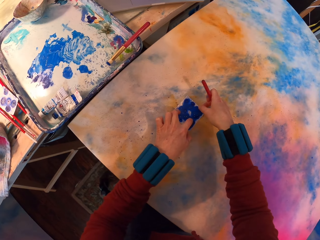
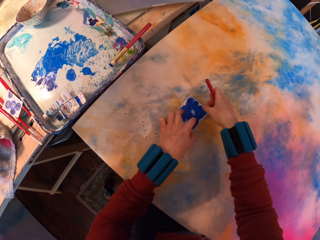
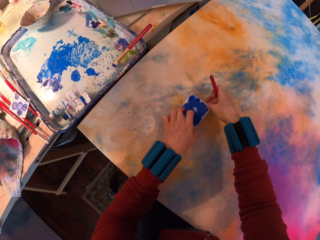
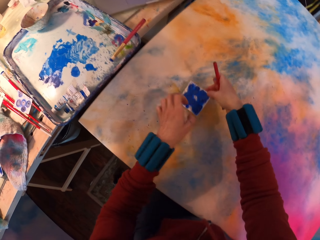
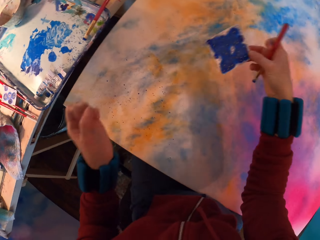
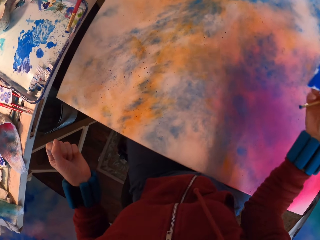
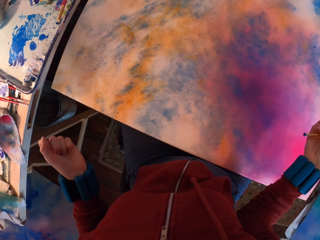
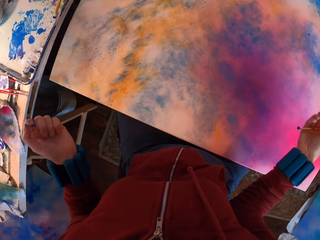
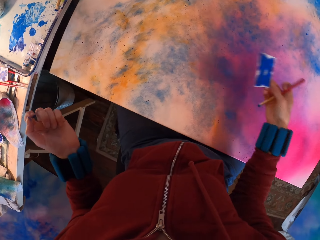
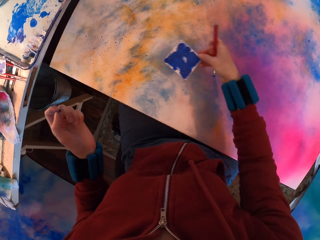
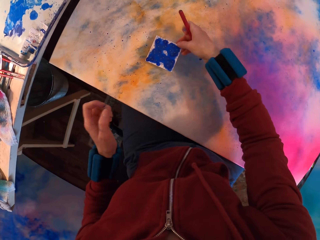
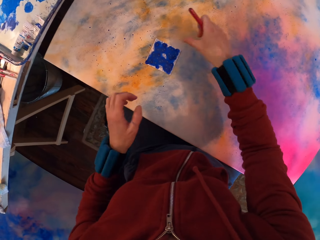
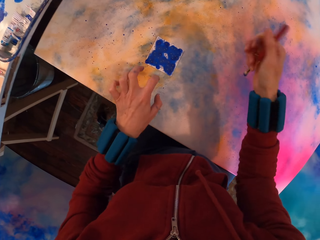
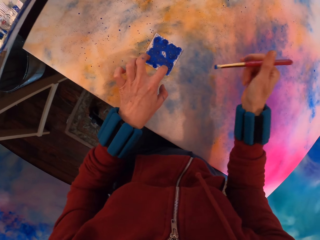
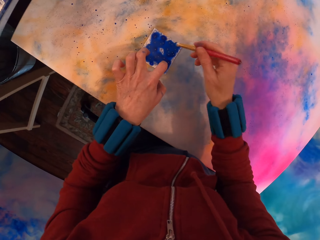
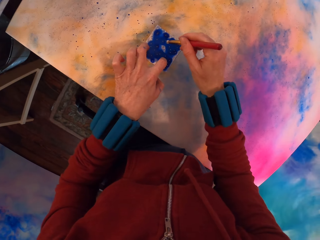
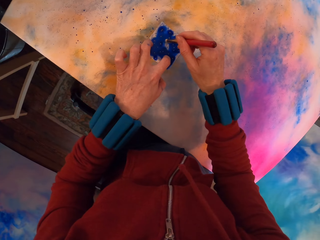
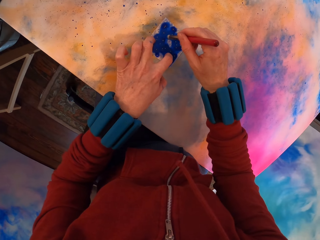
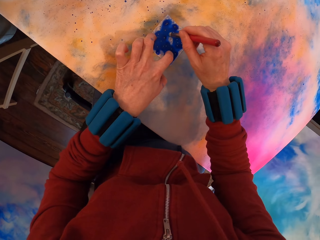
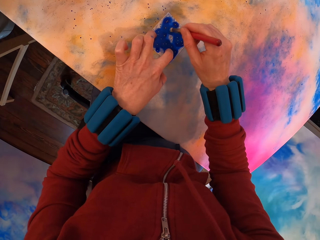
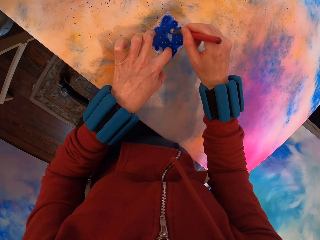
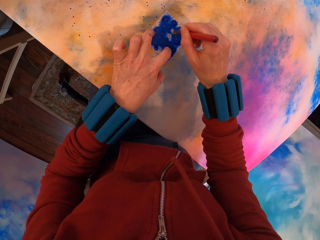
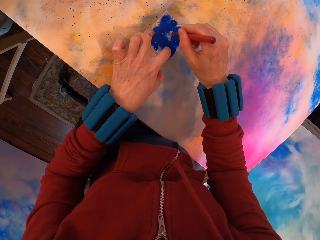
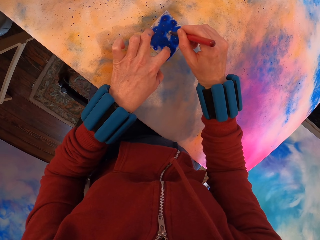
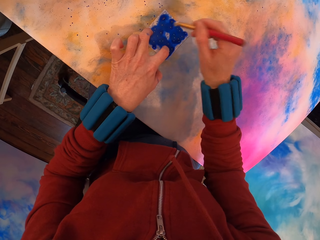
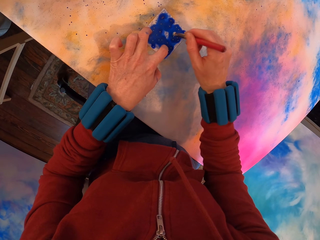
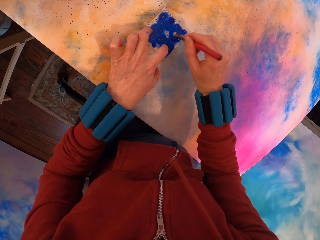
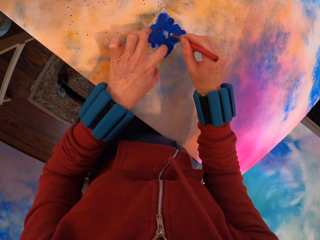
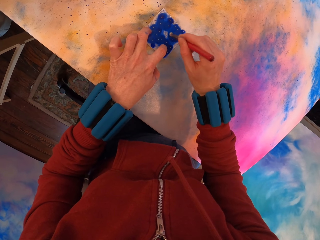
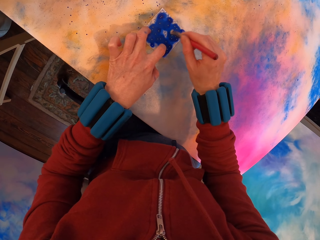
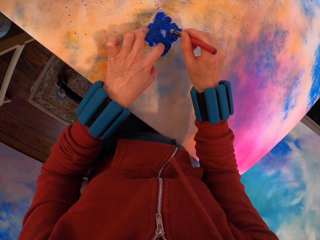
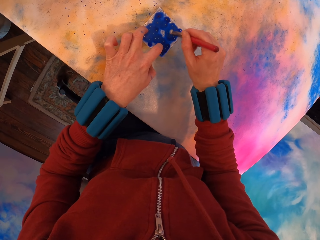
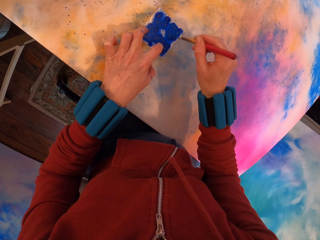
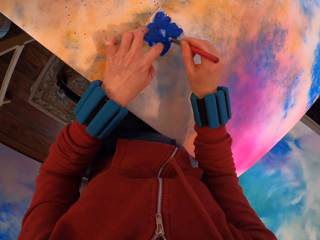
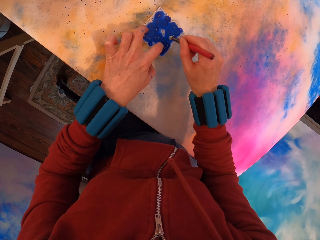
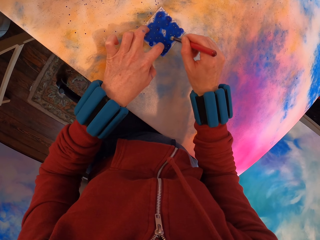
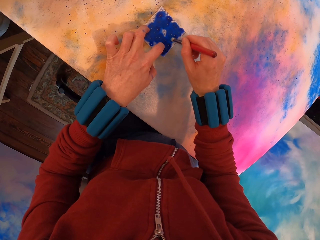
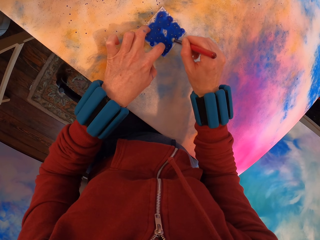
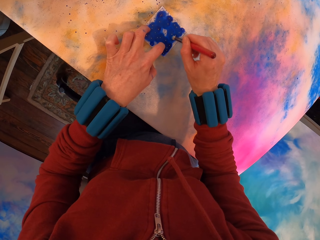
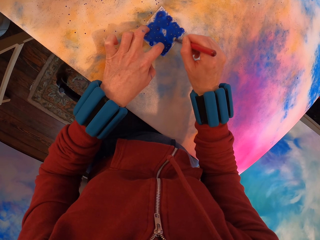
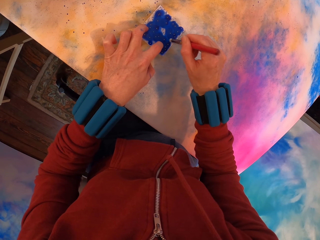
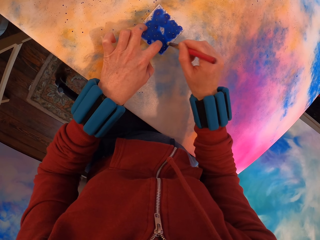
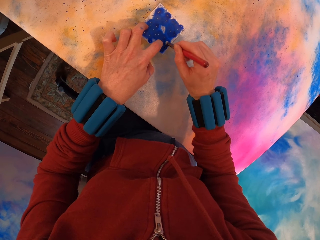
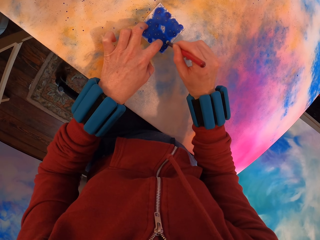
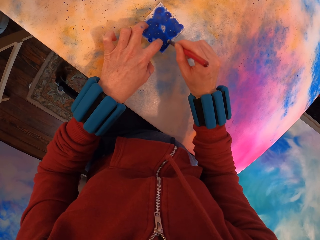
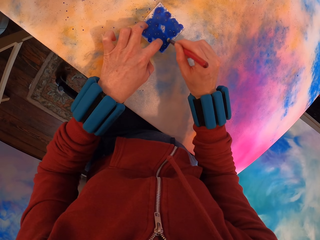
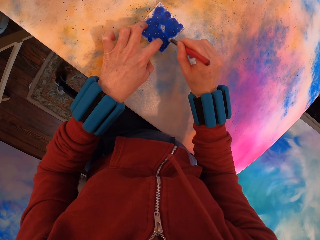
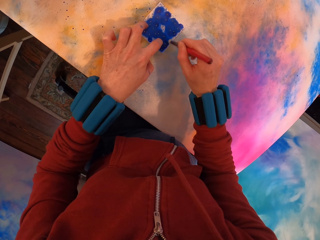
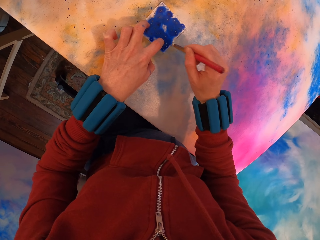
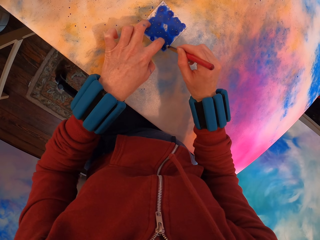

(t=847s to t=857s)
The camera wearer removes the paper. They paint the canvas.

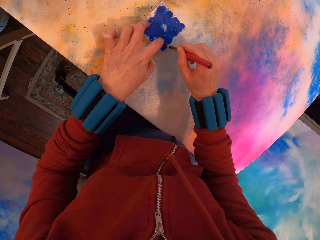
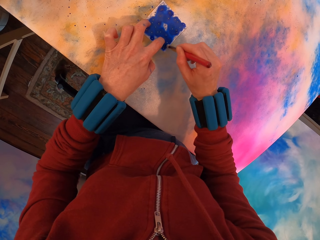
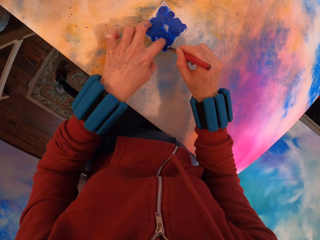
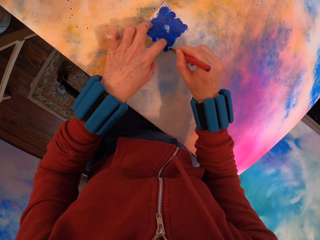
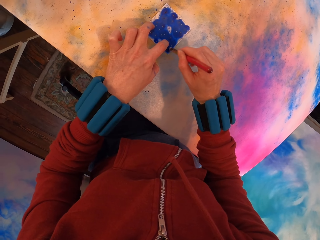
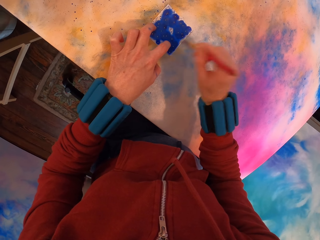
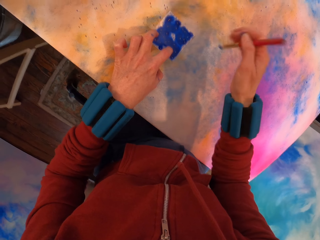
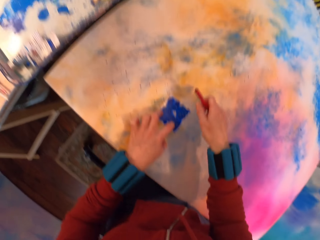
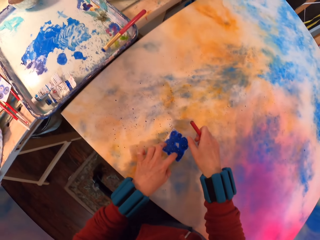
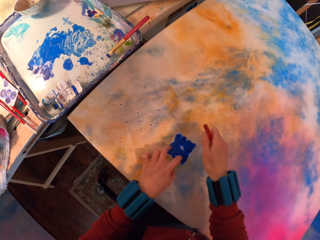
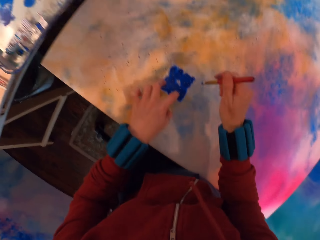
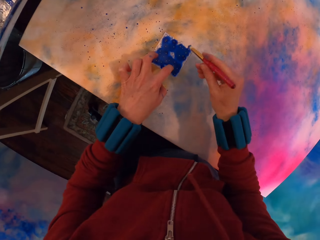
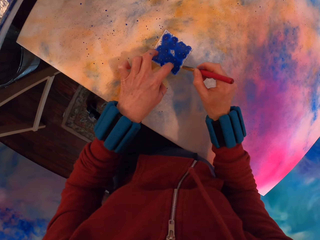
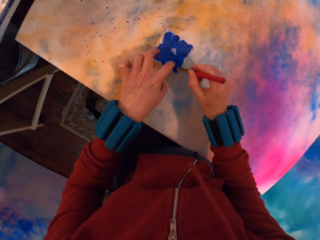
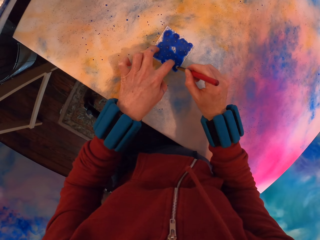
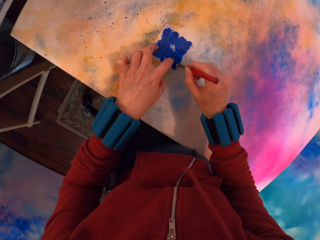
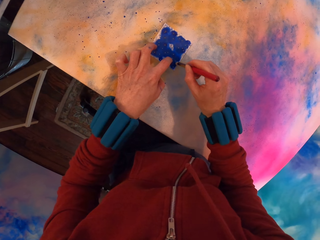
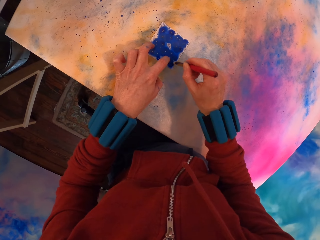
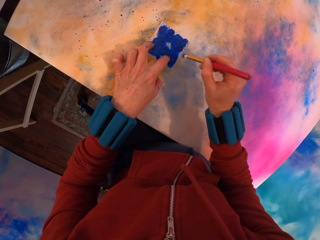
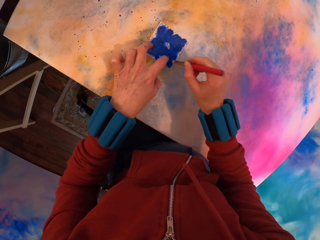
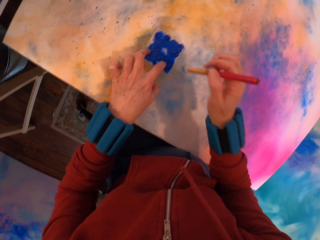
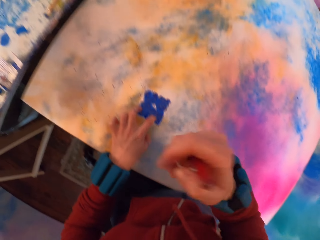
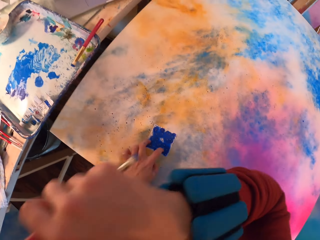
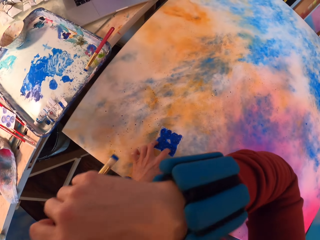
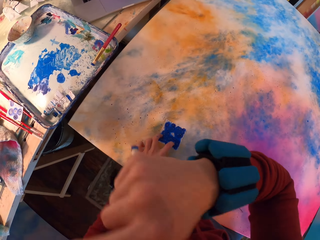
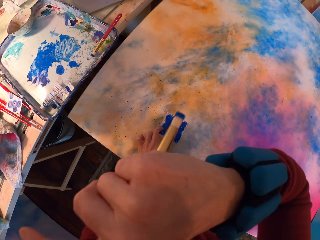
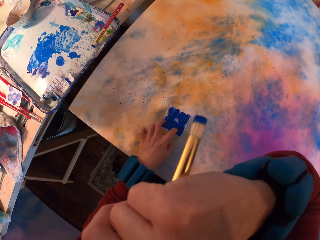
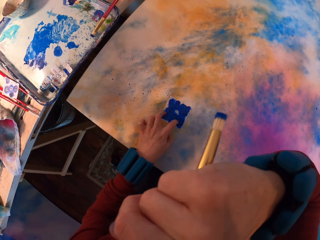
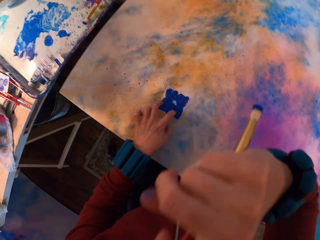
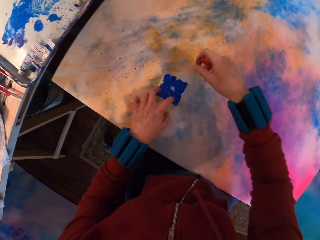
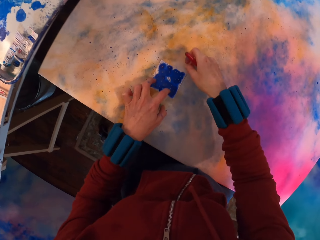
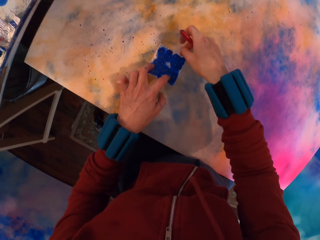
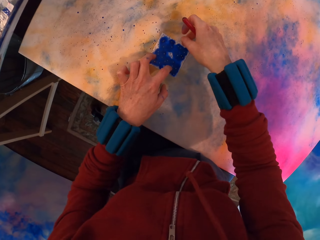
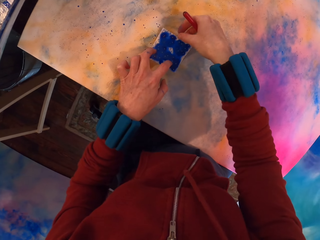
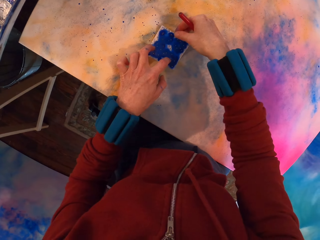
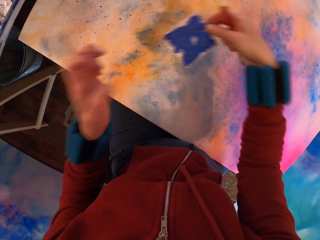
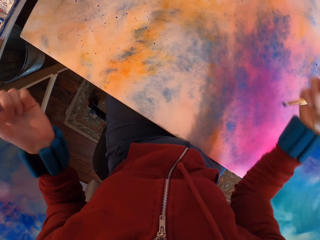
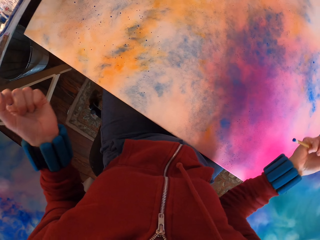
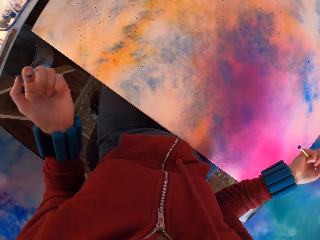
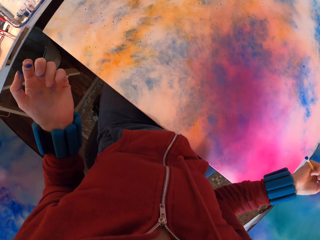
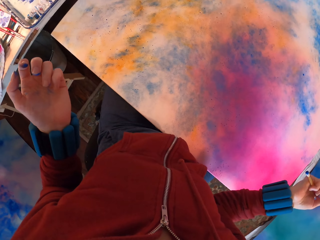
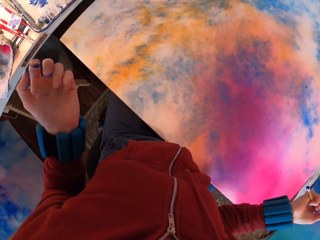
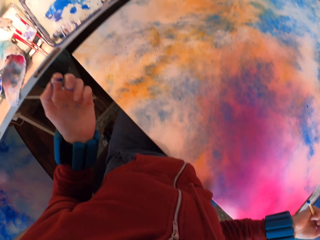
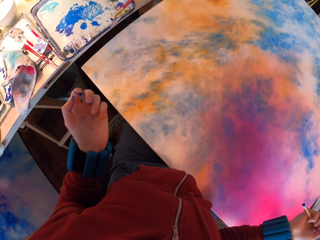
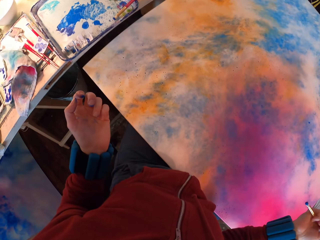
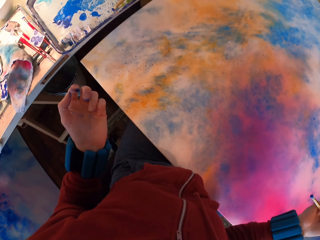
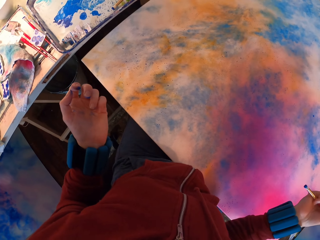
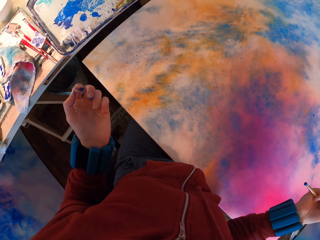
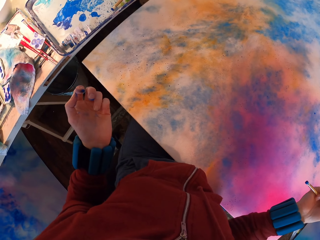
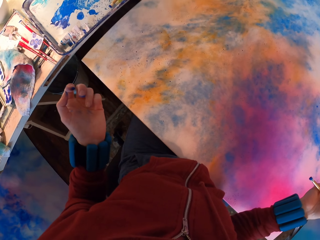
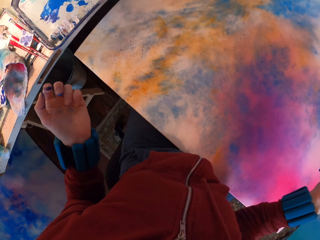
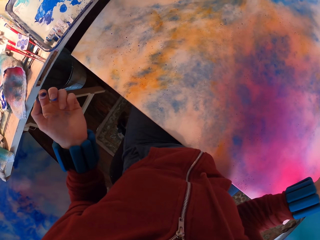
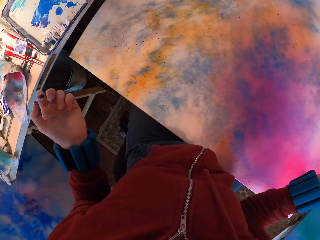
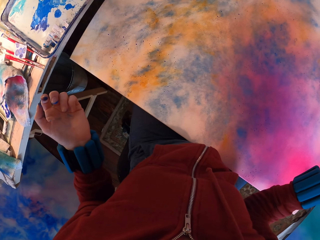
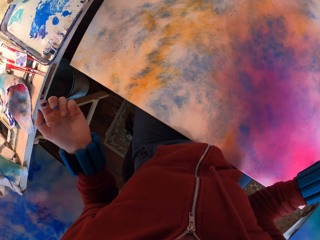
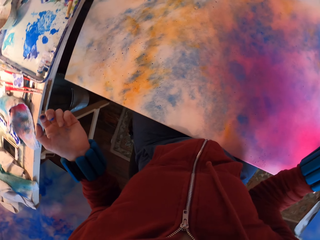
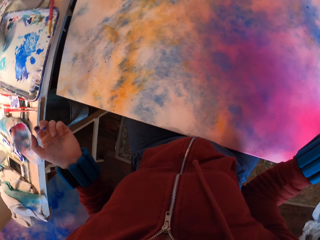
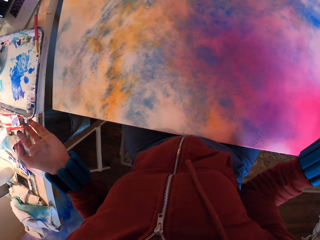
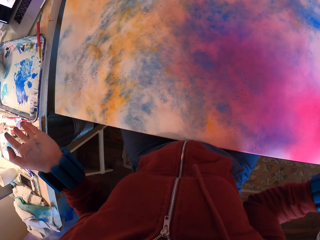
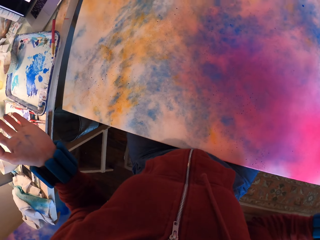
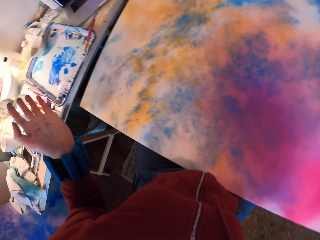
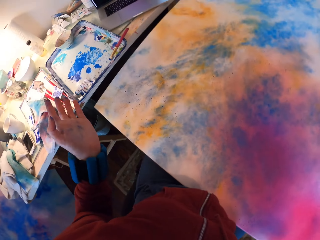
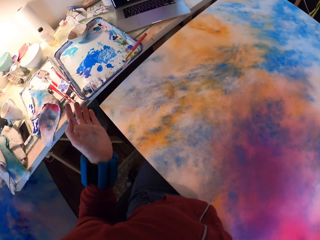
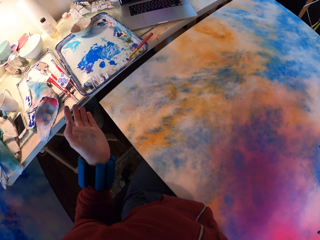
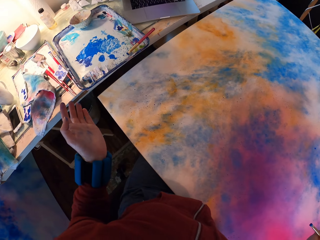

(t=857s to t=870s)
The camera wearer looks around. He paints the canvas. He rubs his eye with his hand. He touches his mouth. He looks at the painting. He looks around.
